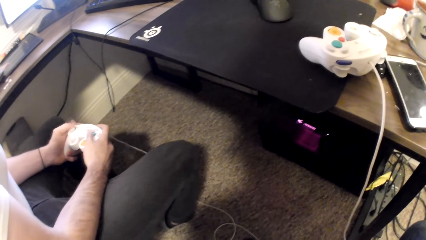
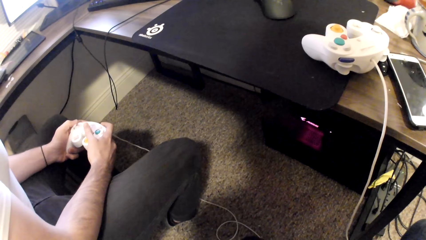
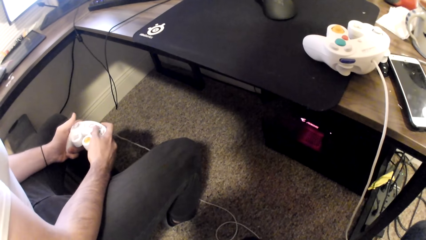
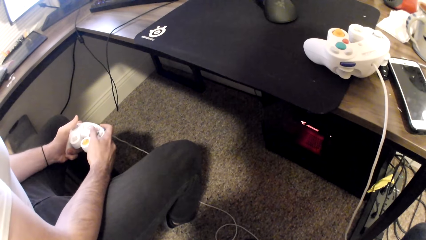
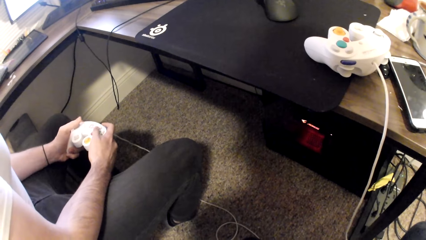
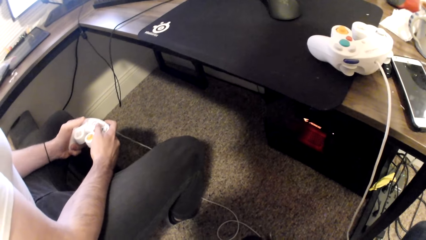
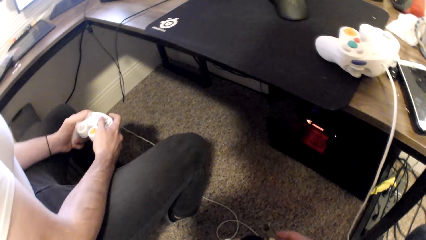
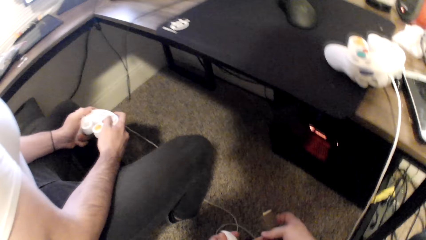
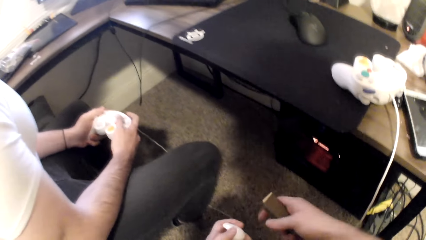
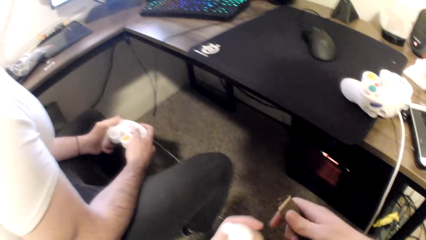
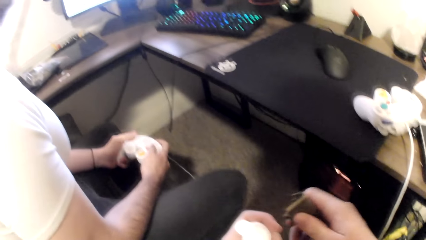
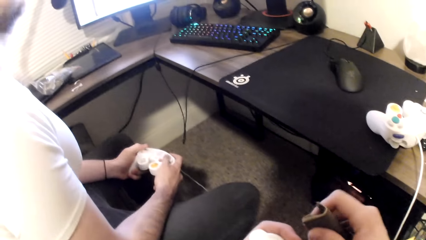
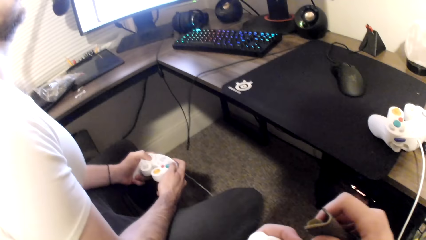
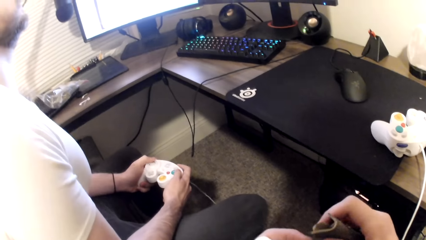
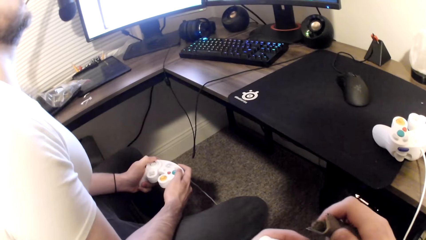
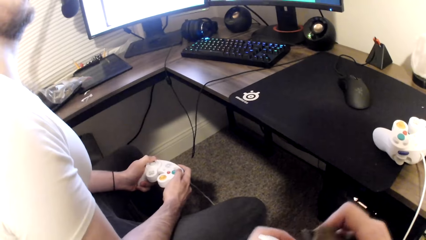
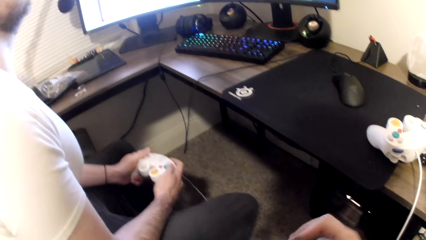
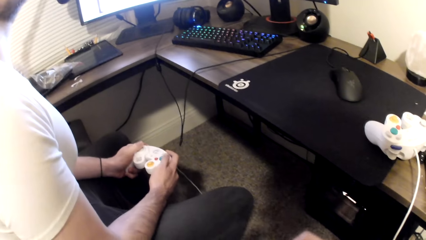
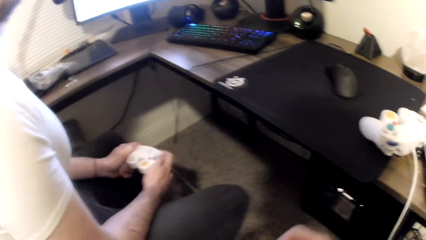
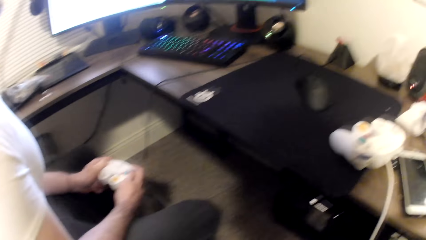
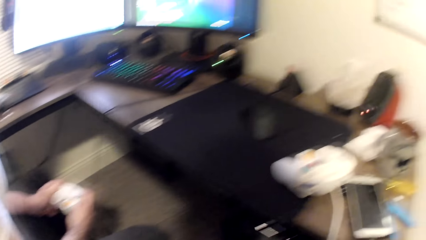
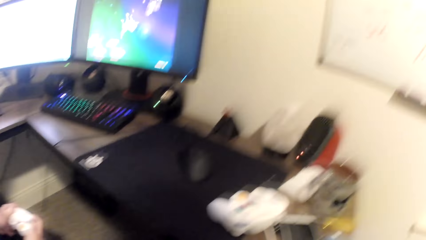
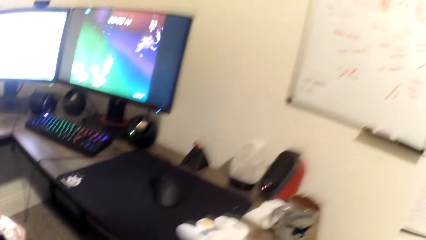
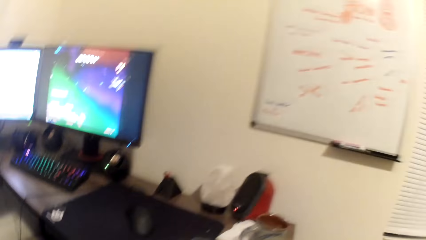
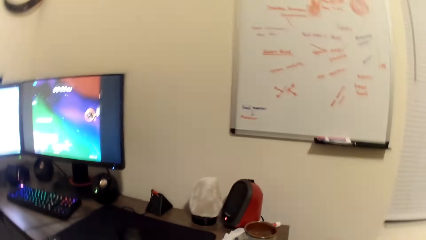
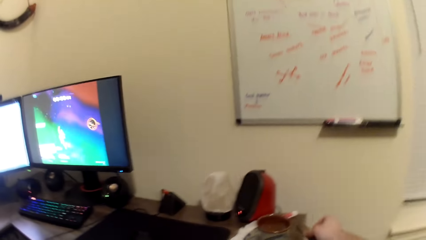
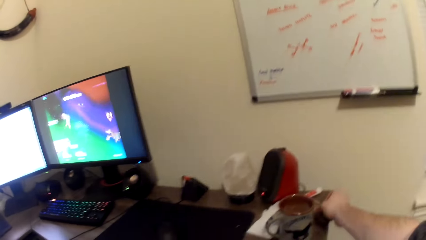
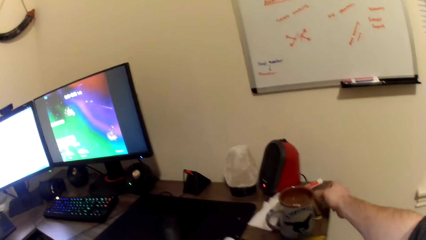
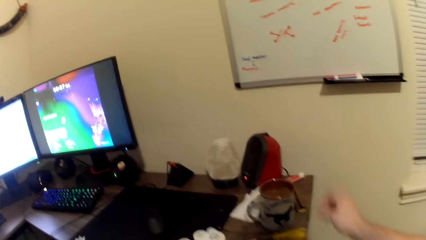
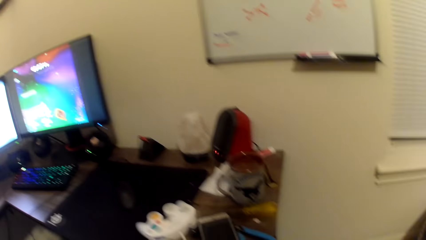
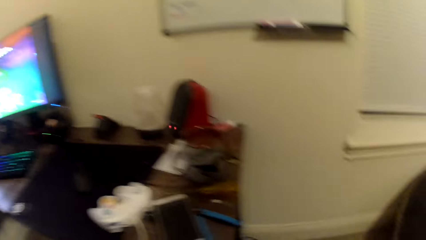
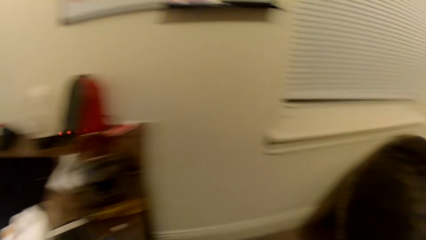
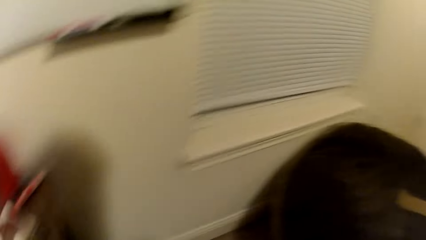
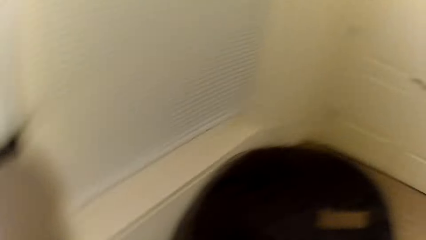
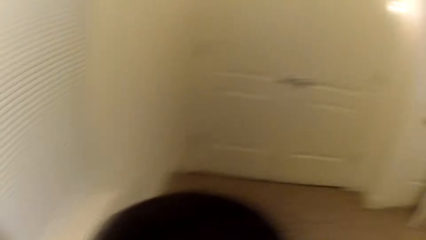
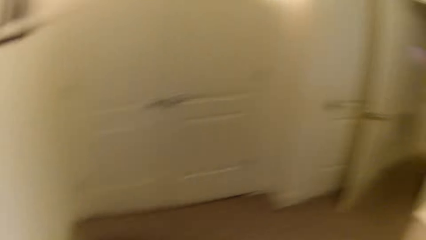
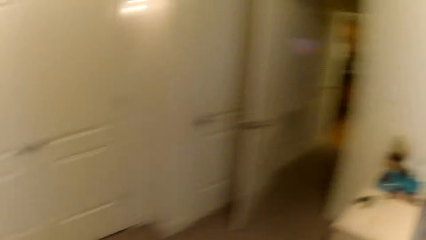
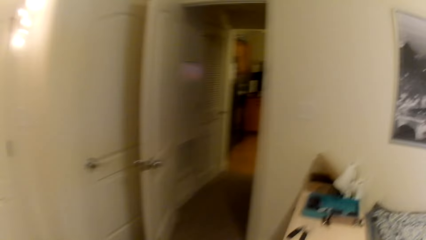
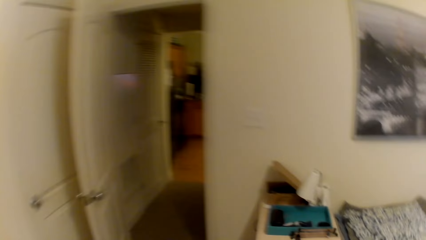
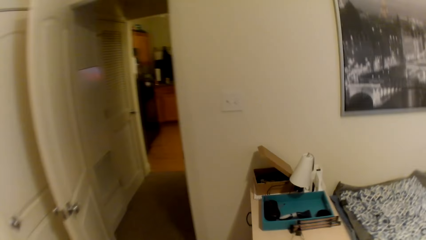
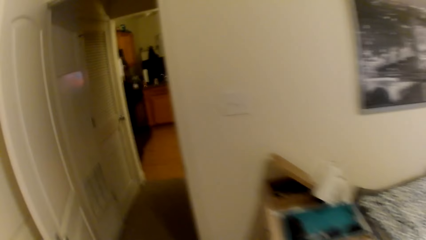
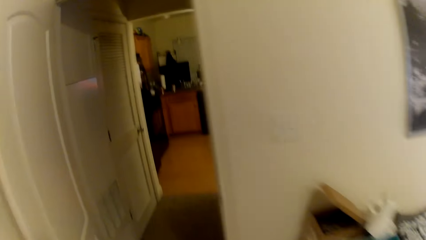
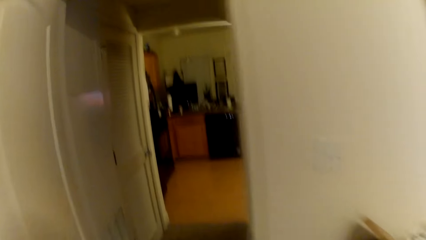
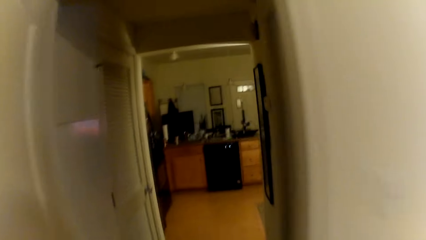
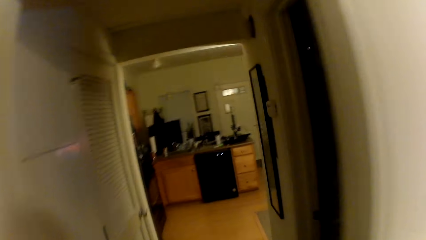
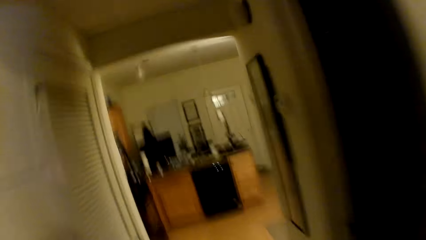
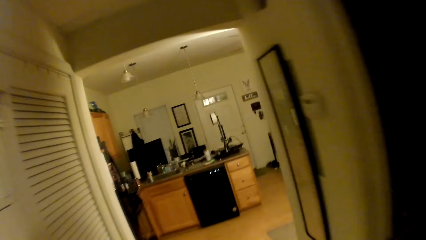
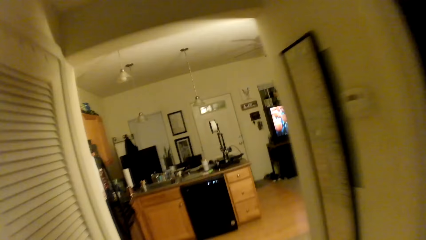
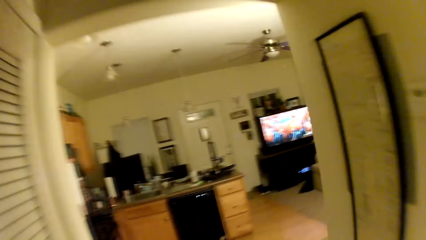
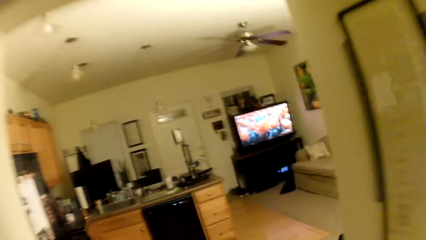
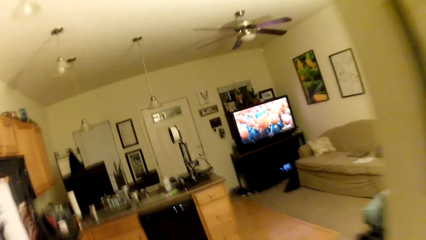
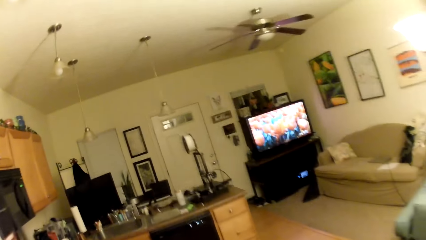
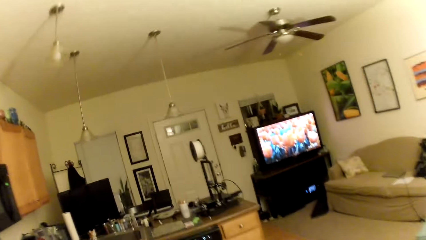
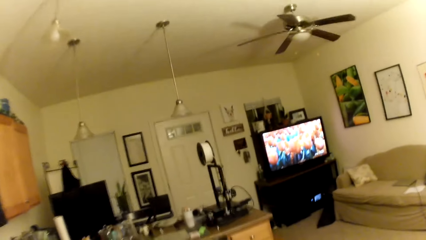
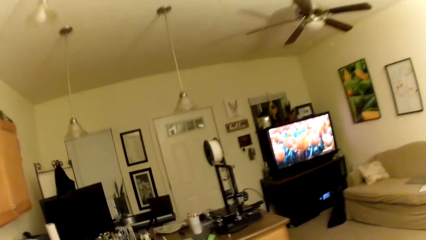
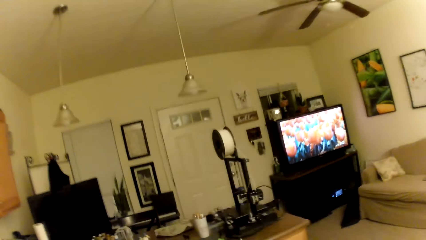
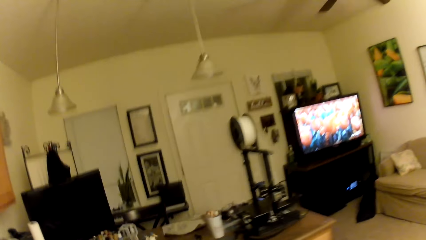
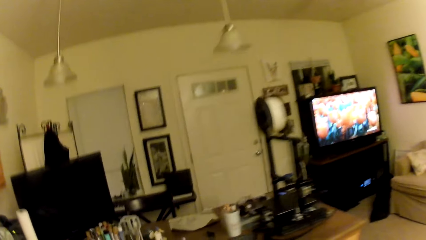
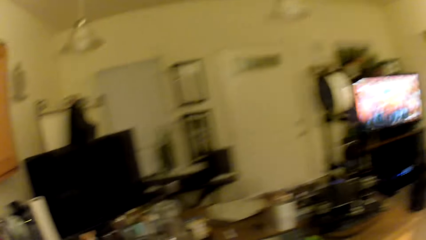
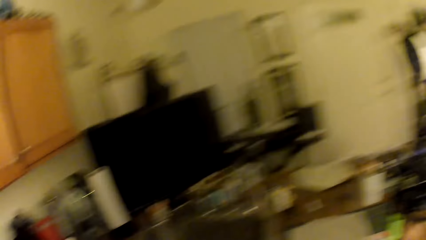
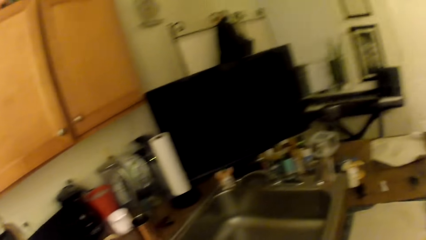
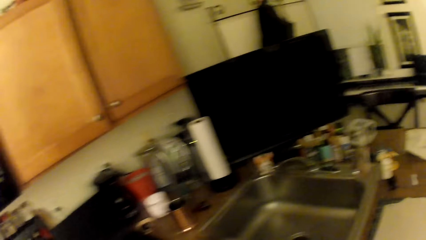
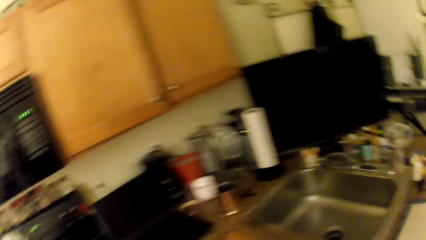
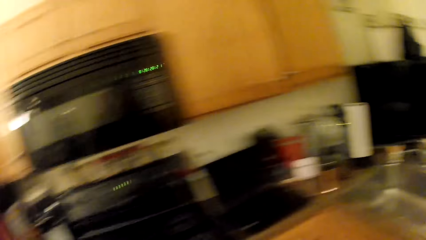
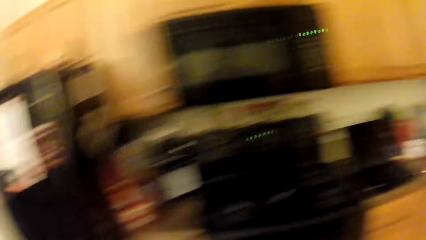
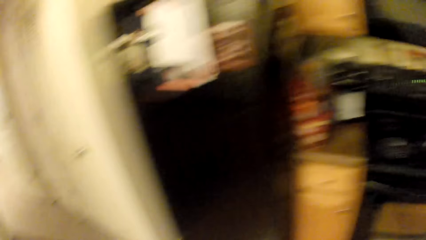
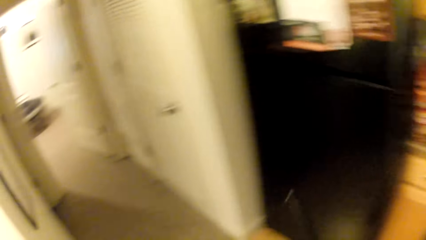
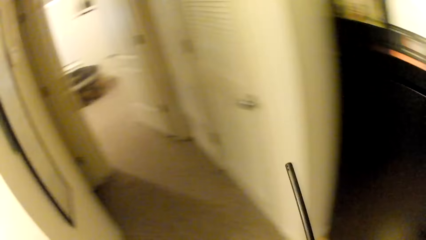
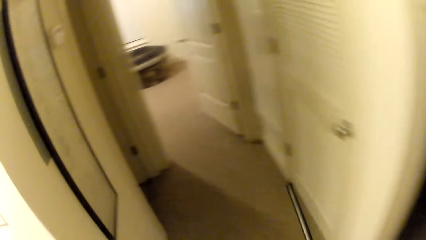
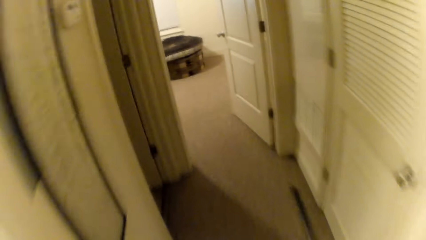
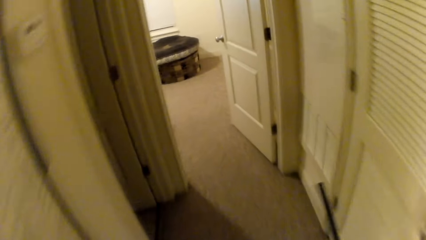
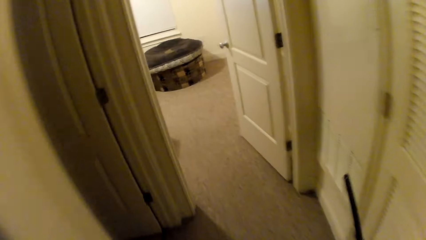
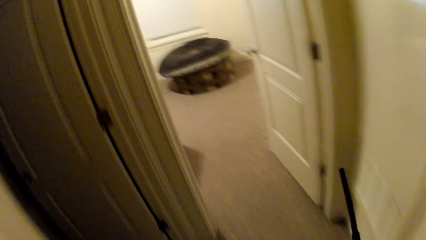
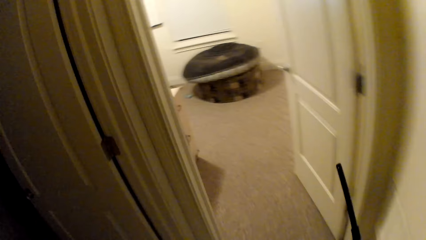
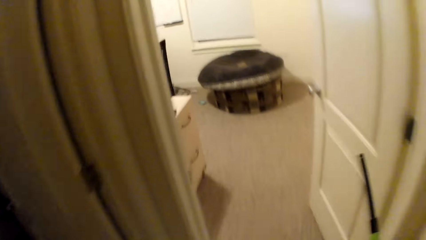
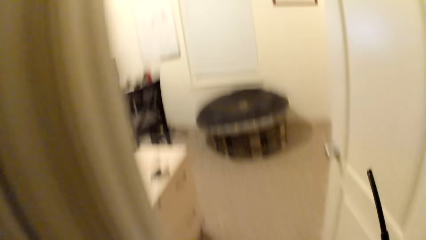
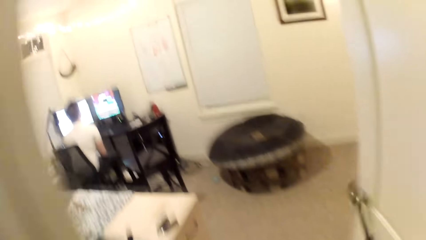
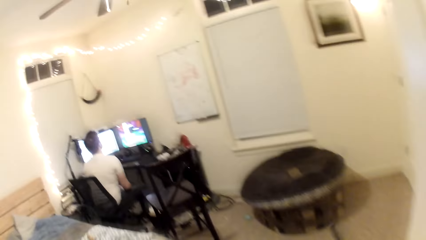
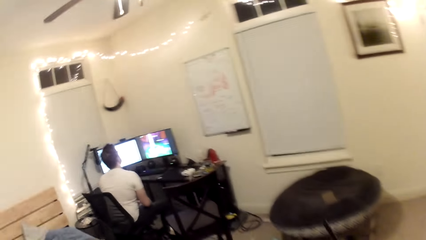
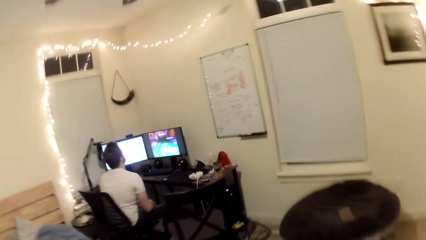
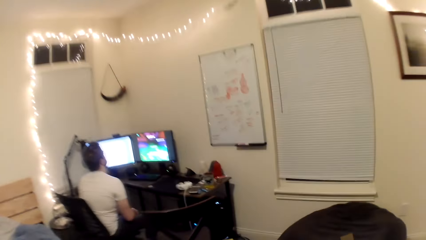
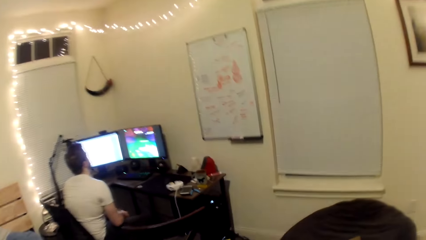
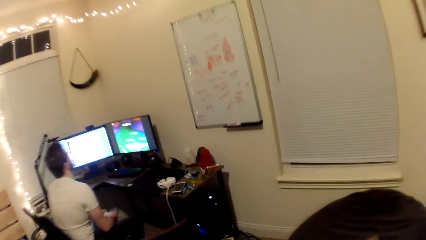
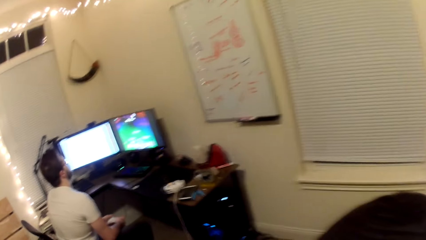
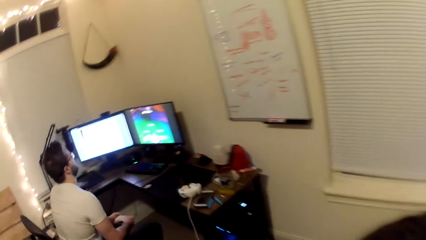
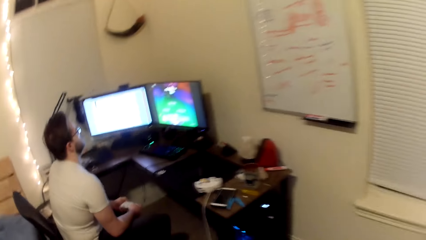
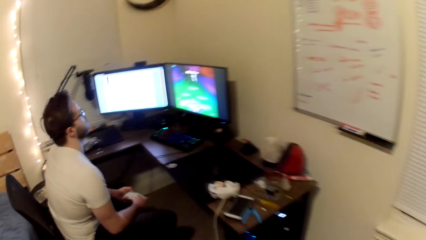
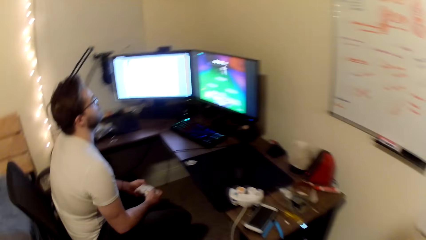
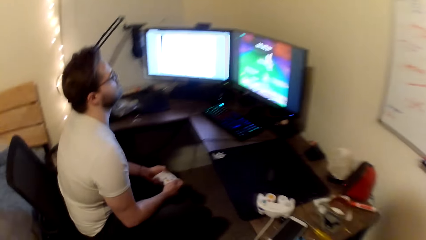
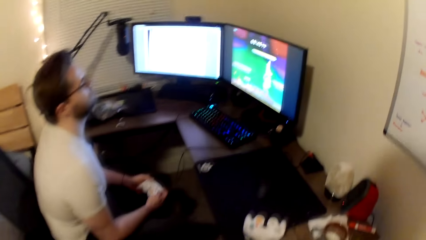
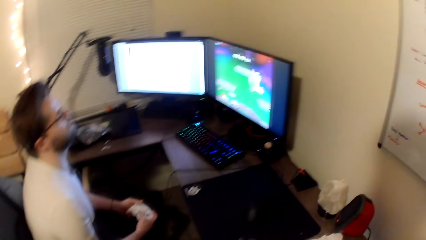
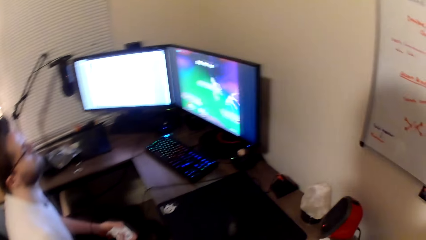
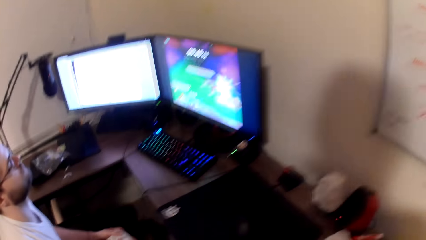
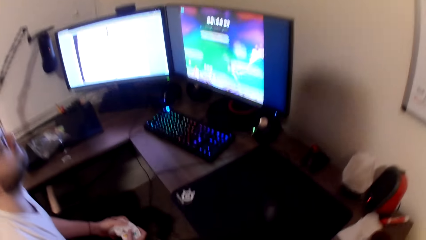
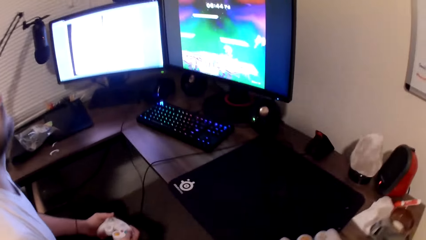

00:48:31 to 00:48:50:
The camera wearer holds a metal in his right hand. He drops the metal or sandpaper onto the table with his right hand. He walks towards another room.
